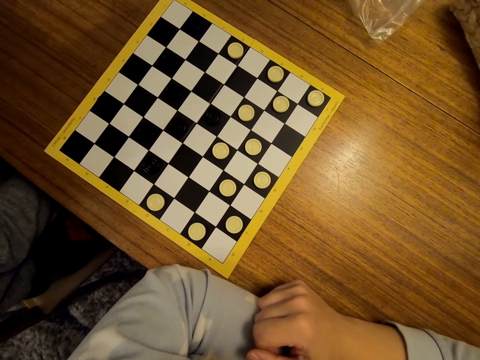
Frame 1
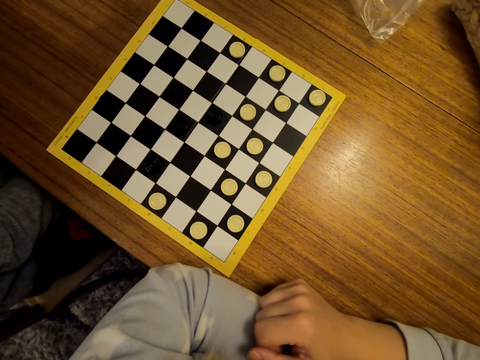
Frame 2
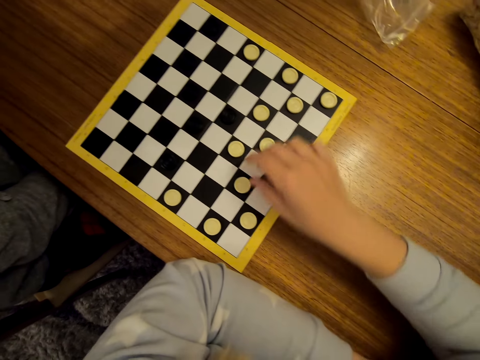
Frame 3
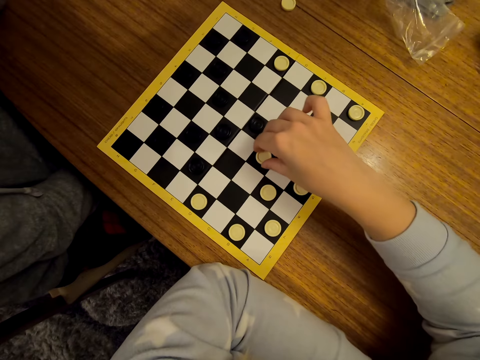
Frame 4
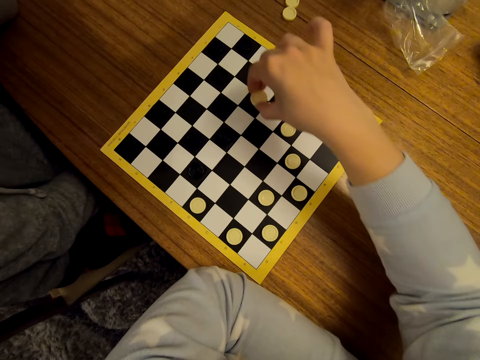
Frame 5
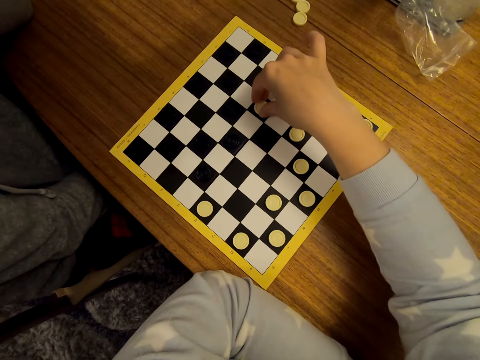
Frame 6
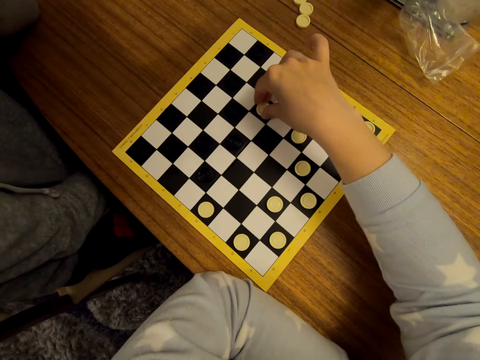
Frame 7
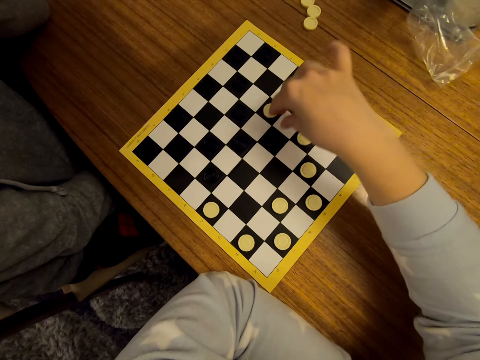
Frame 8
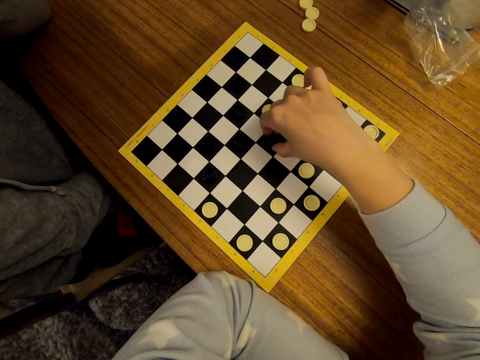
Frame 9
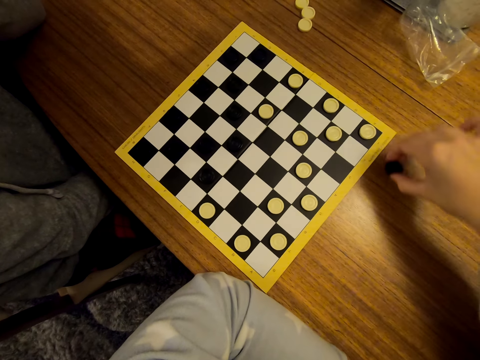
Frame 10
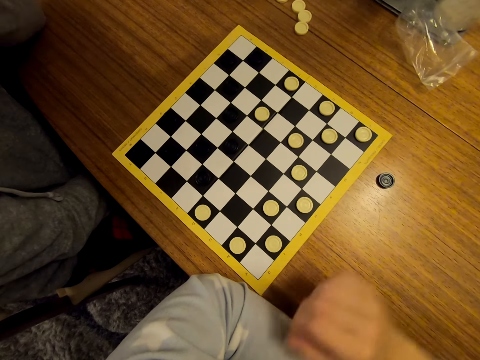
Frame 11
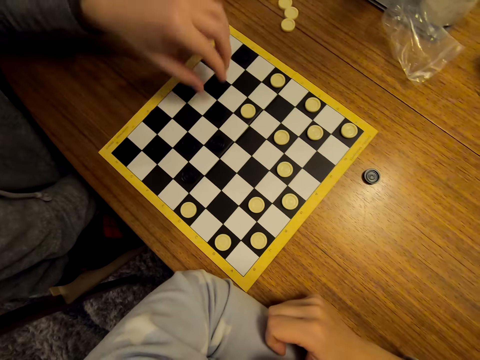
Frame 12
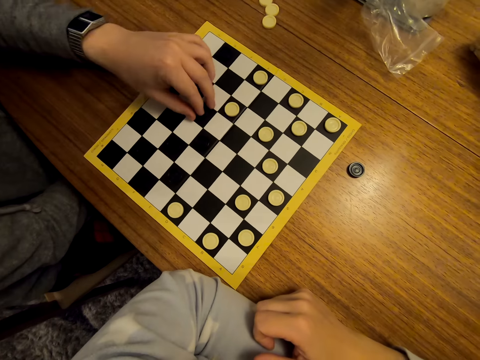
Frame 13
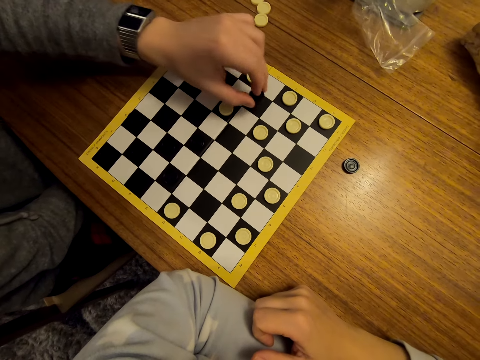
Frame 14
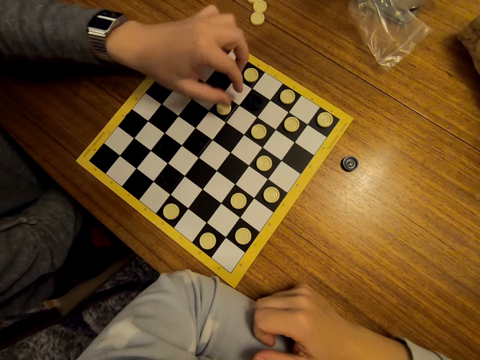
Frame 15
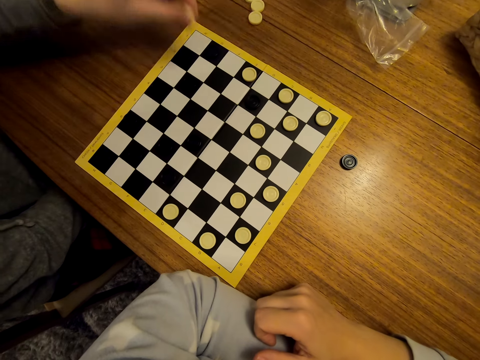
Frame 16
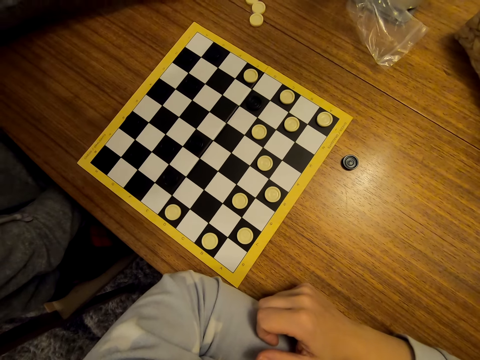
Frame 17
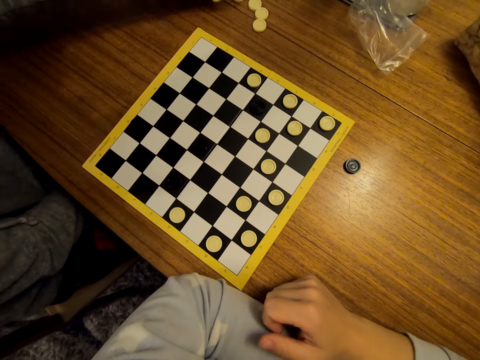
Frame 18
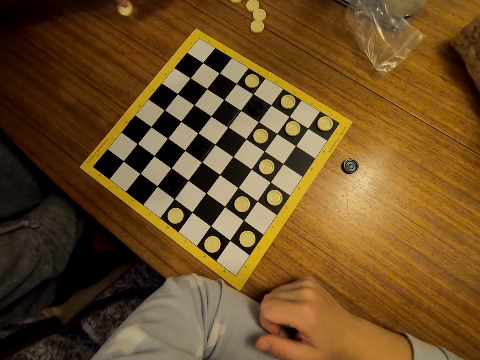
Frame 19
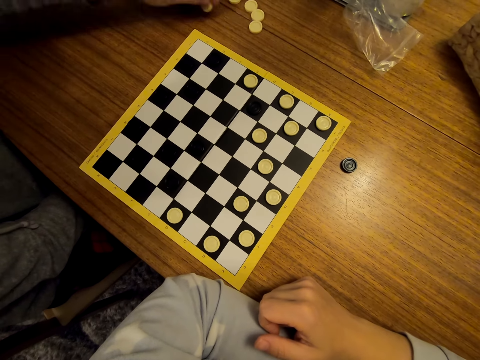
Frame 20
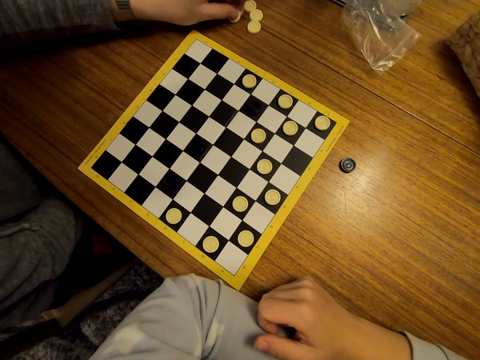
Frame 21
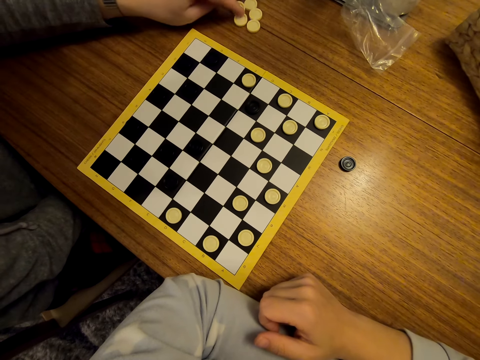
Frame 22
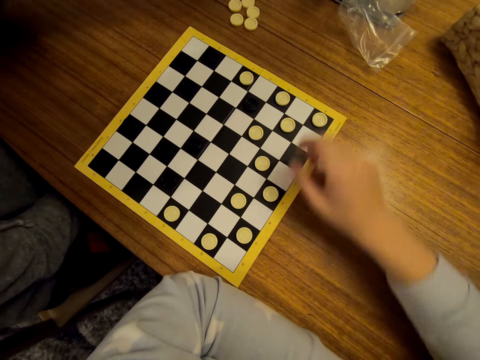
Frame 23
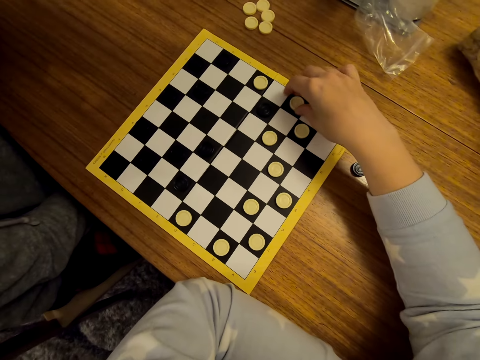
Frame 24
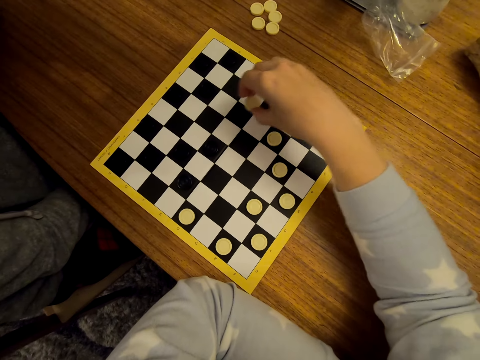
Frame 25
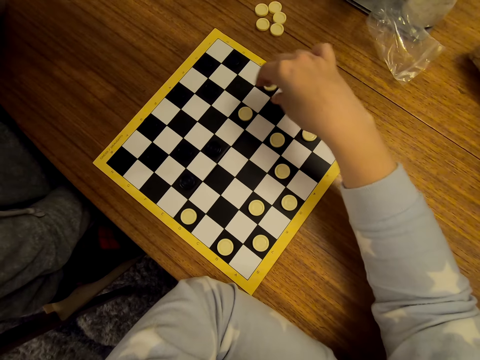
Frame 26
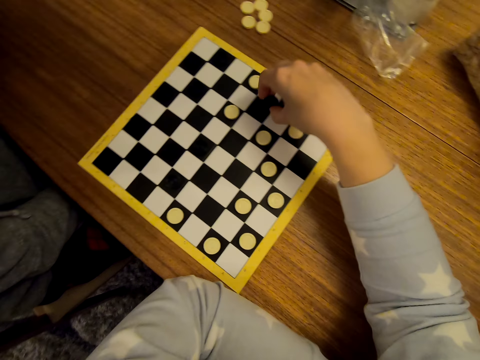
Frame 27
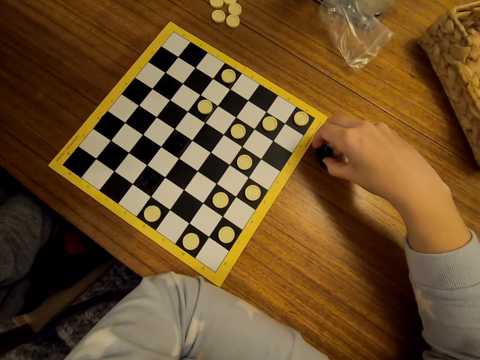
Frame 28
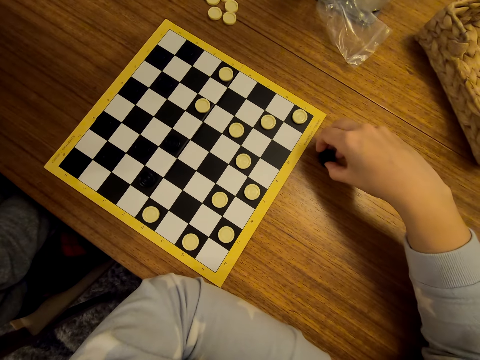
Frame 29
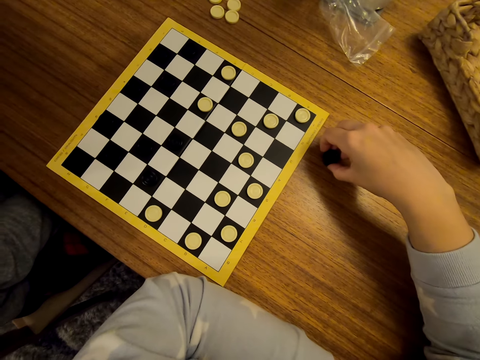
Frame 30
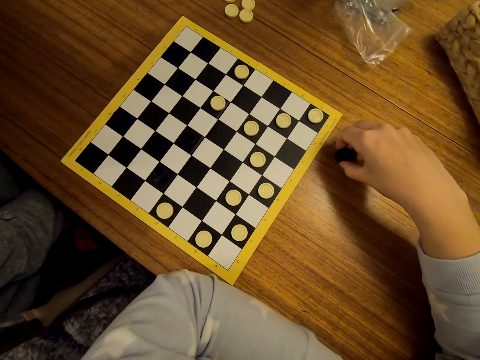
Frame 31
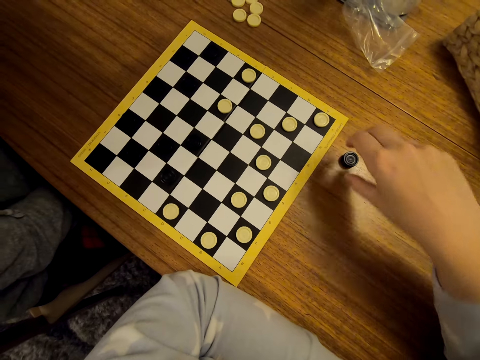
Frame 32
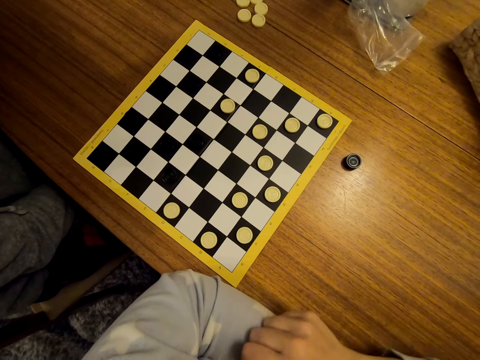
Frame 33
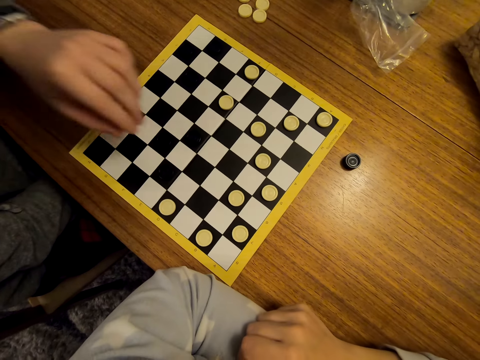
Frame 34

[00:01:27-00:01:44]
The camera wearer jumps a piece. They remove a piece from the board and put a piece on the table. A man jumps a piece on the draughtboard. The man removes a piece from the board, puts a piece on the table and moves the pieces. The camera wearer jumps a piece on the draughtboard. They remove a piece from the board and put a piece on the table.

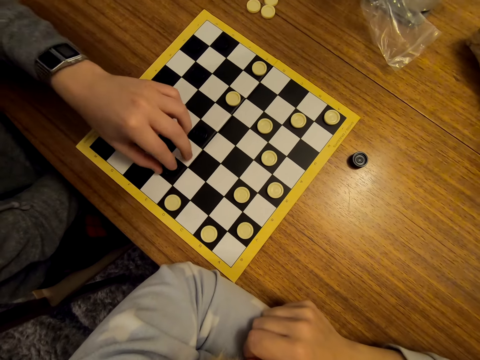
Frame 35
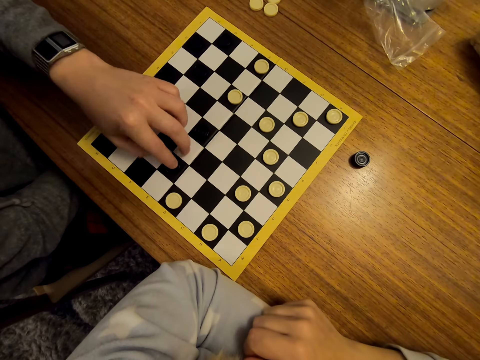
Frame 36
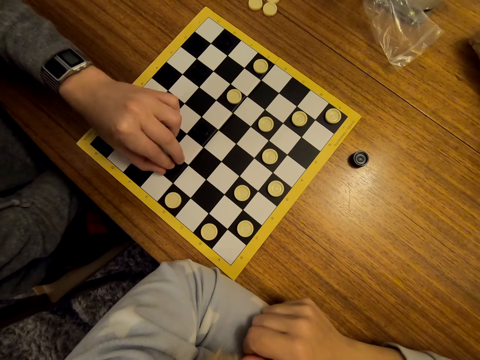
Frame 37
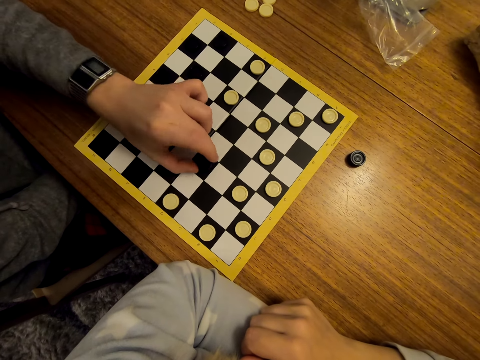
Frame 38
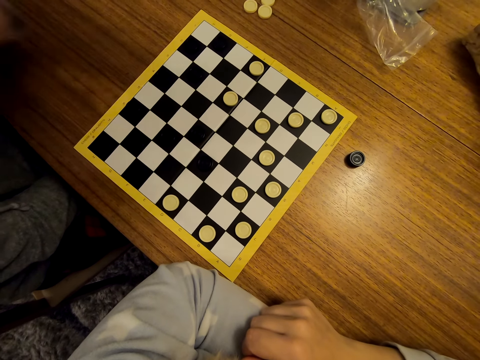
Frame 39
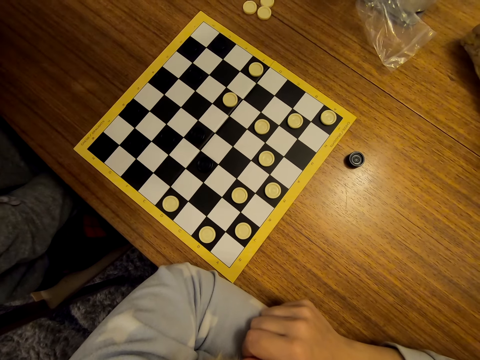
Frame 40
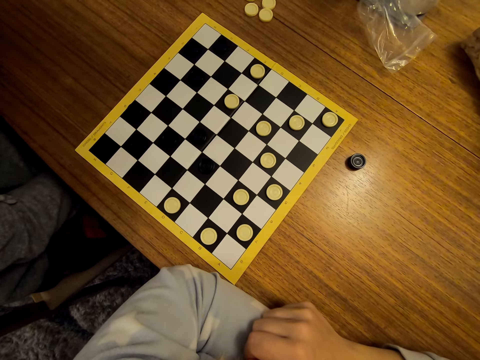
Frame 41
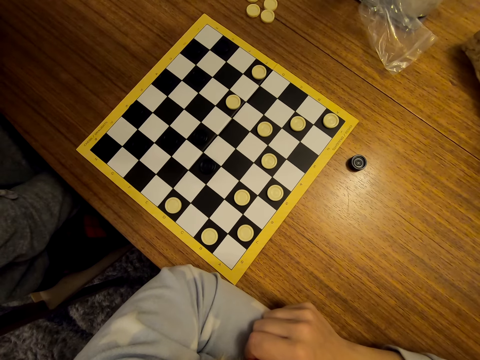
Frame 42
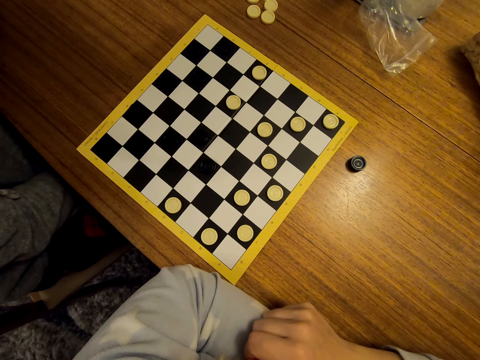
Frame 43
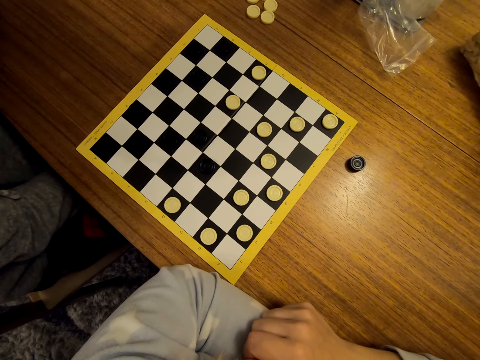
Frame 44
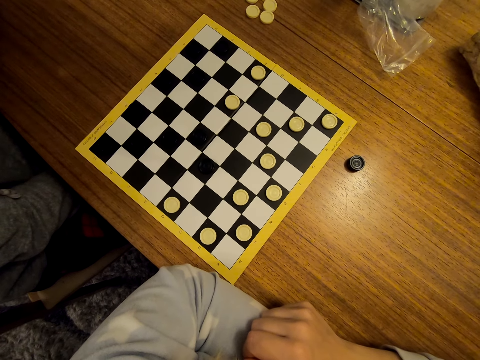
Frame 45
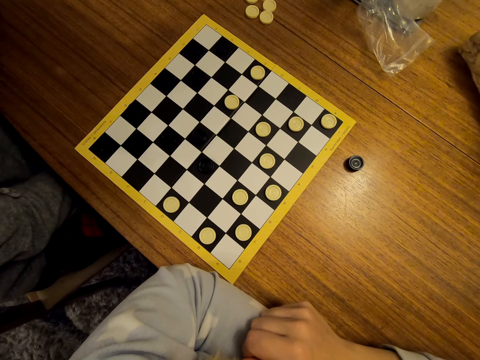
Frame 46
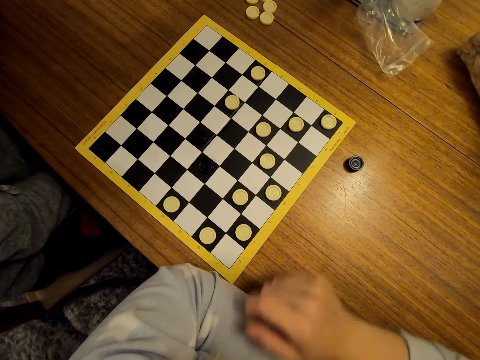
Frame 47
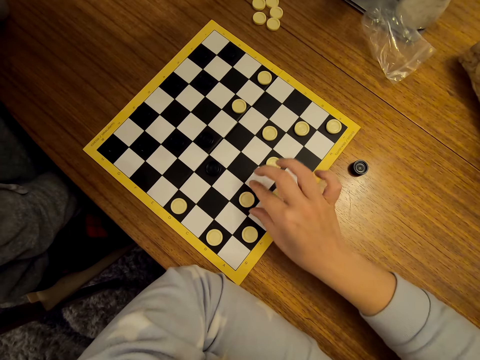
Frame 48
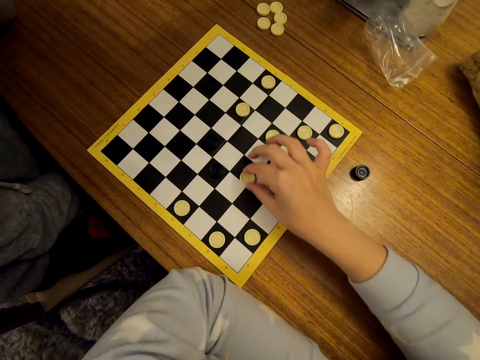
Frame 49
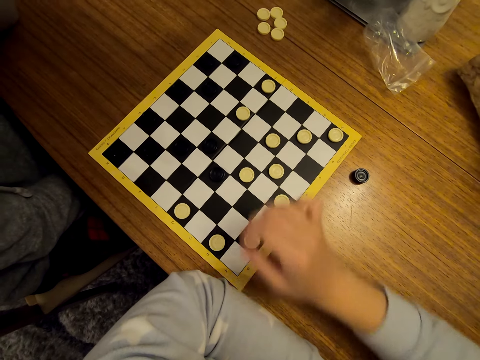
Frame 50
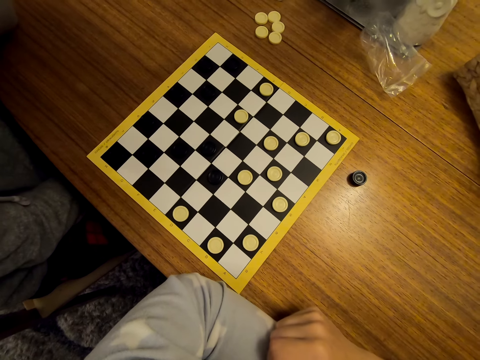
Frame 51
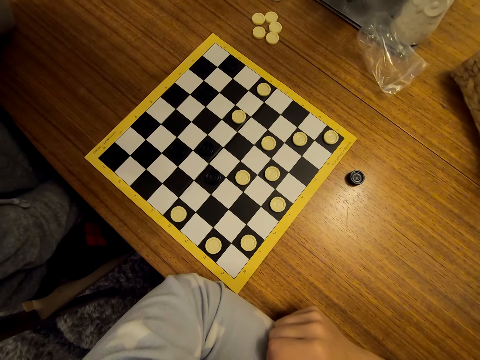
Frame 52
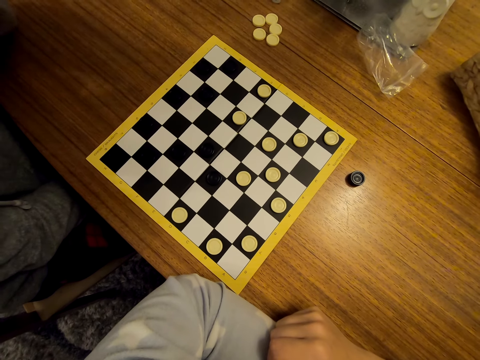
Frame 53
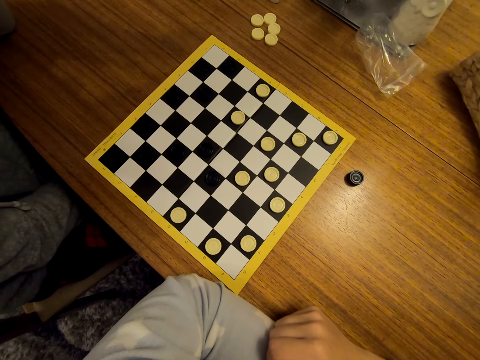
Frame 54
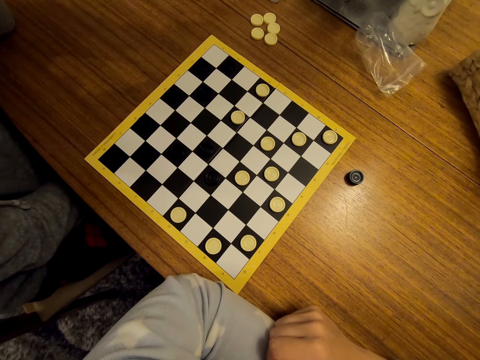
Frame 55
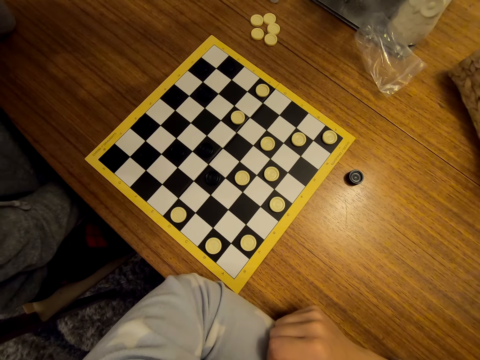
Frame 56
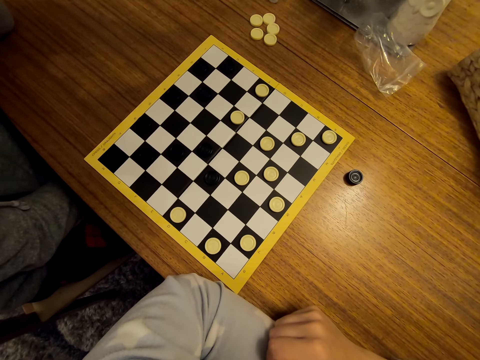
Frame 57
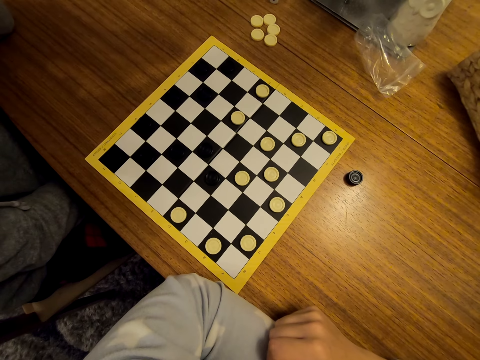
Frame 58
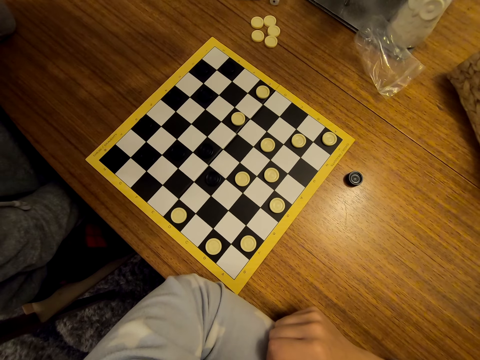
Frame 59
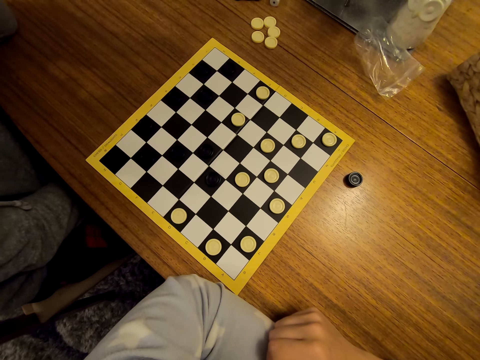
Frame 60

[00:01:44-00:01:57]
A man moves a piece on the checkers board. The camera wearer moves a piece on the checkers board.
